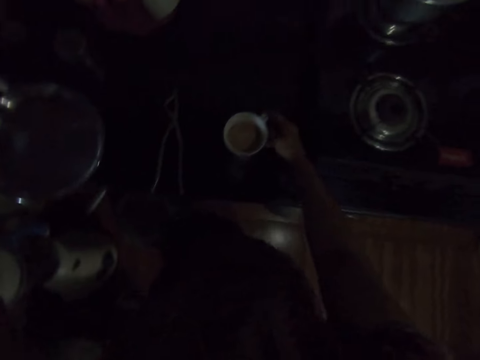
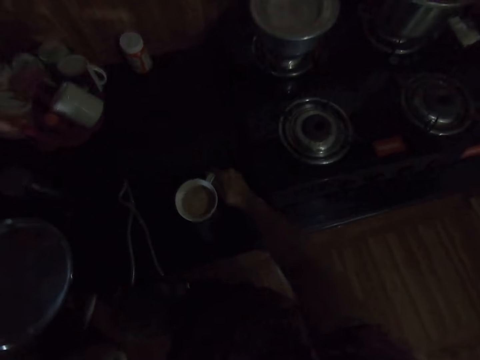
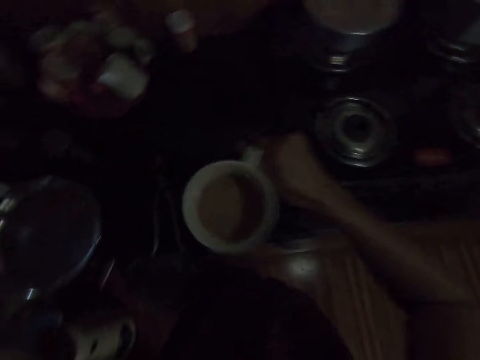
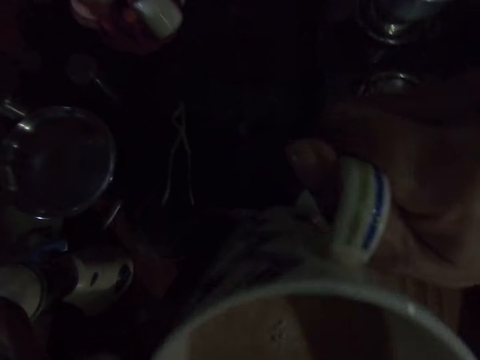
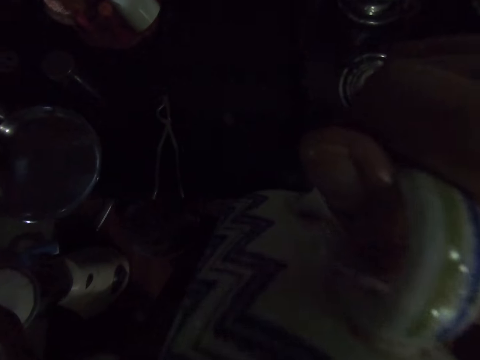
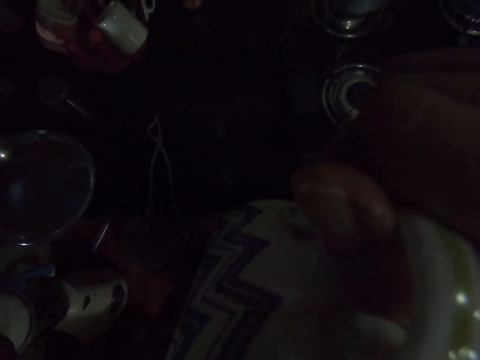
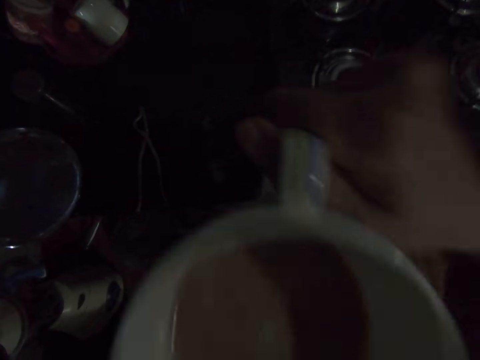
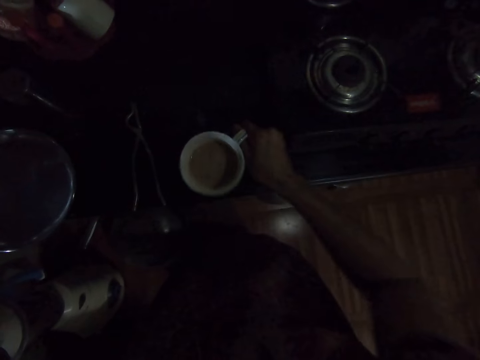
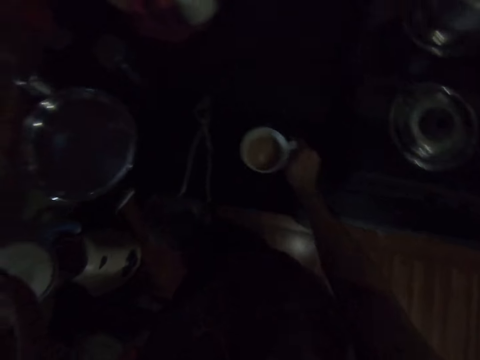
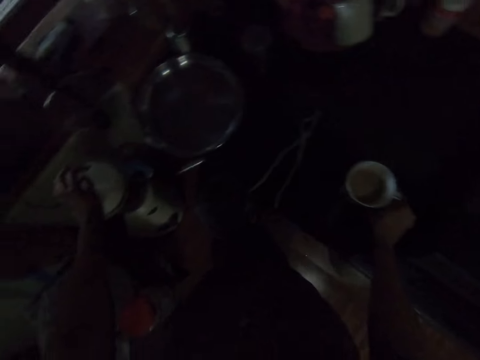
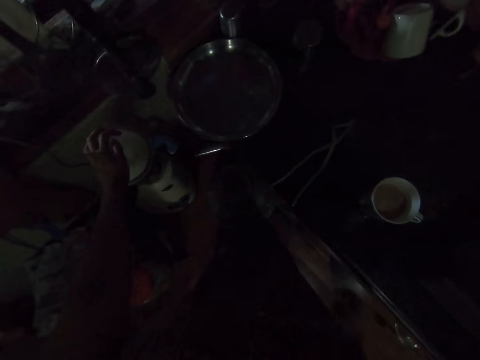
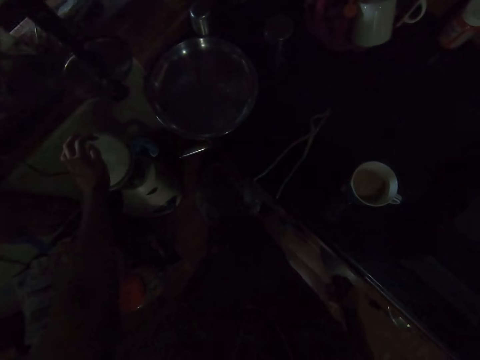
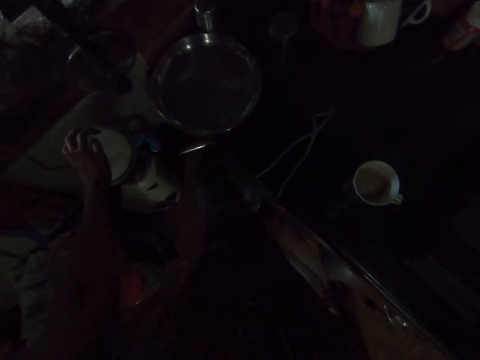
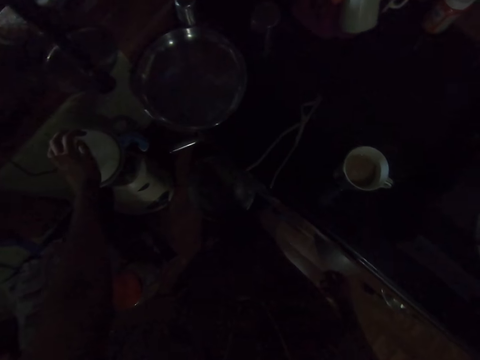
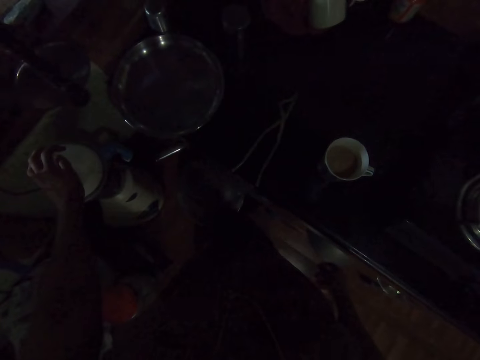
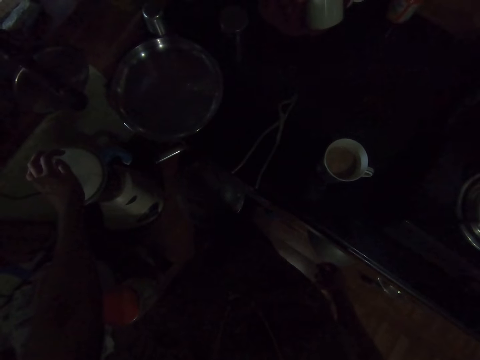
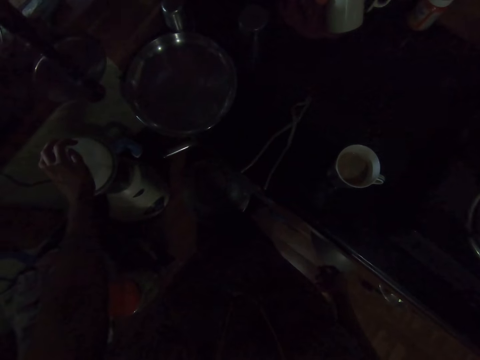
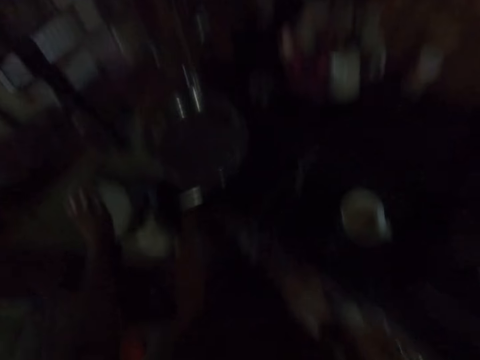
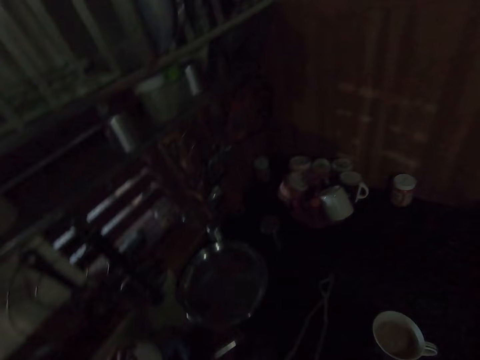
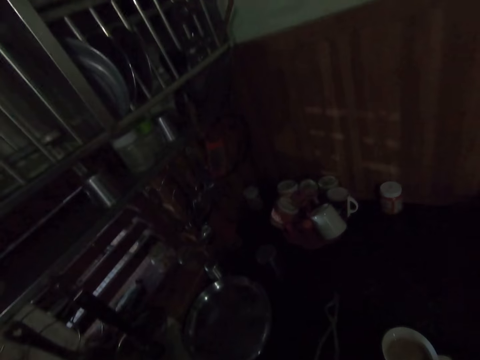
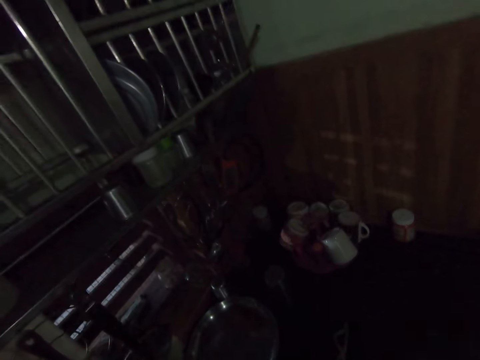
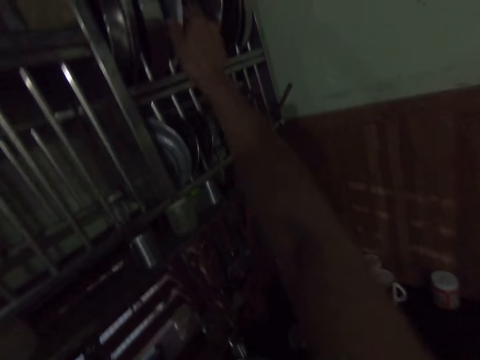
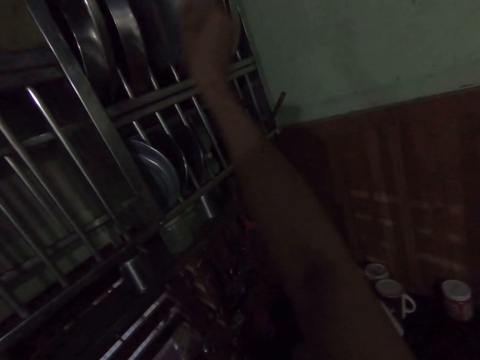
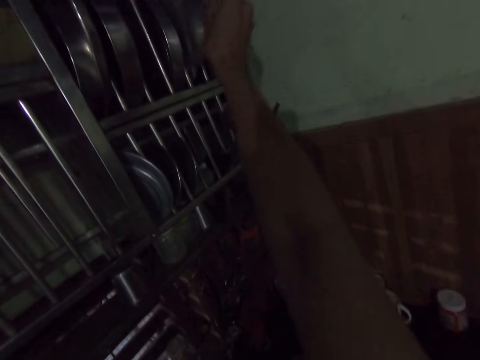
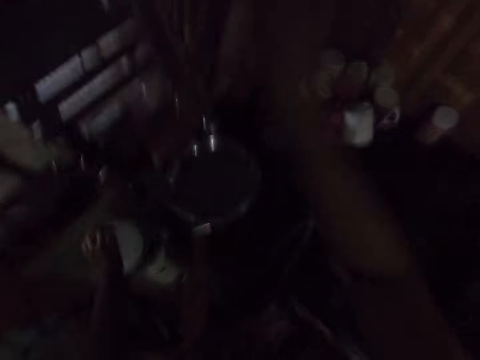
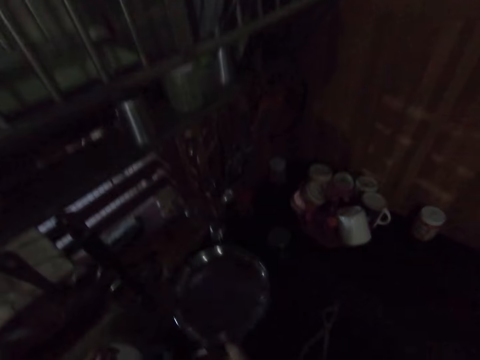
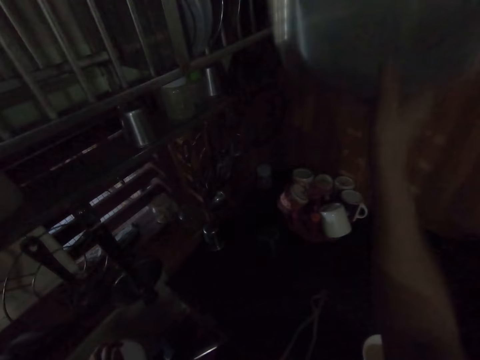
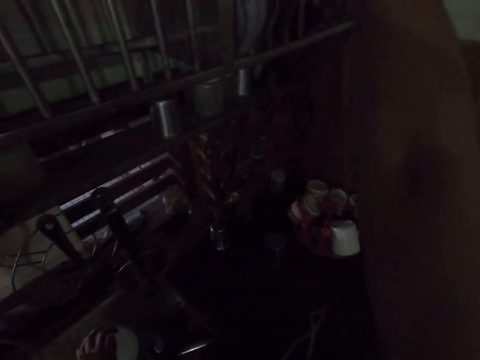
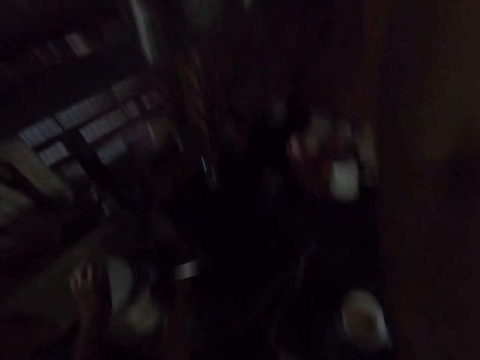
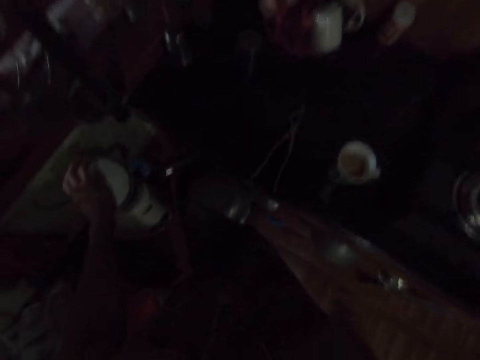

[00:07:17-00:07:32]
The camera wearer picks up the cup of tea from the table. She drinks from the cup of beverage on the table with her right hand. She places the cup of beverage on the table with her right hand. She blends the rice. She looks around the kitchen. She adjusts a plate in a dish rack on a wall with her right hand. She looks around the kitchen. She picks up a plate from the table with her right hand. She places the plate in the dish rack on the wall with her right hand.

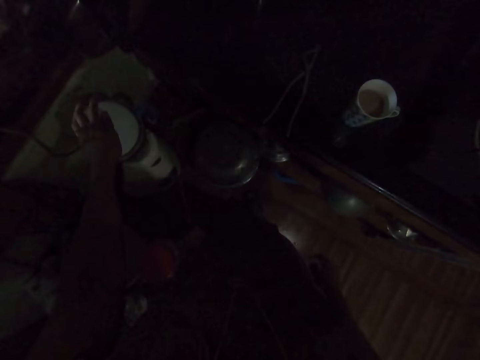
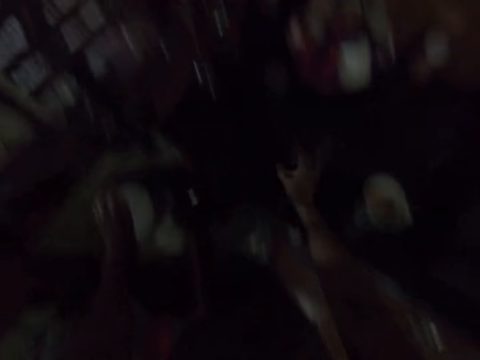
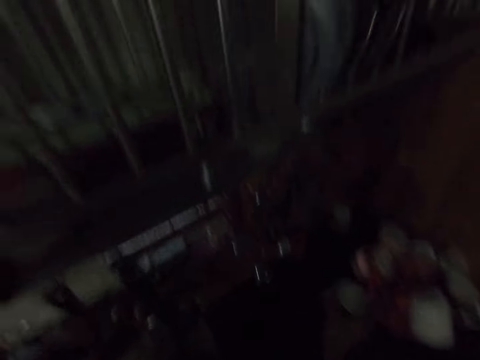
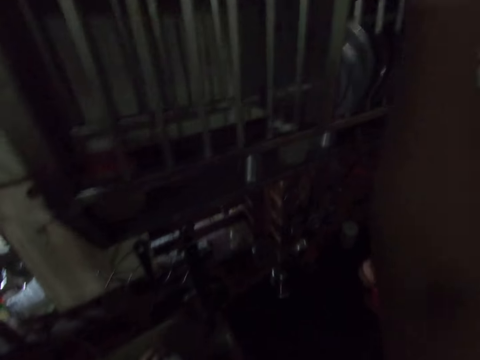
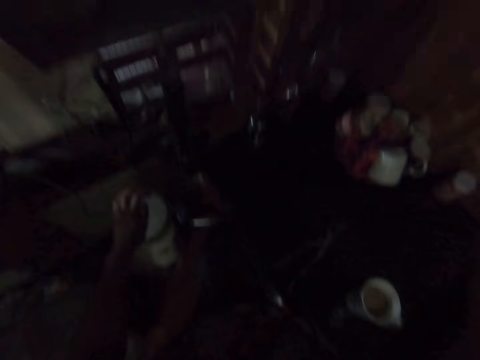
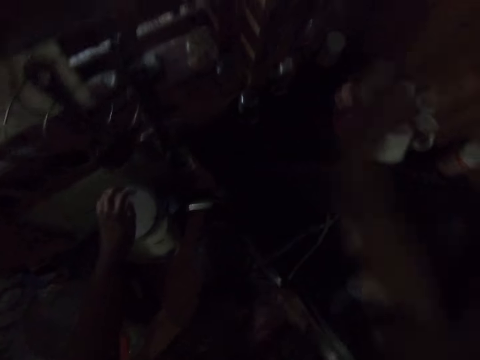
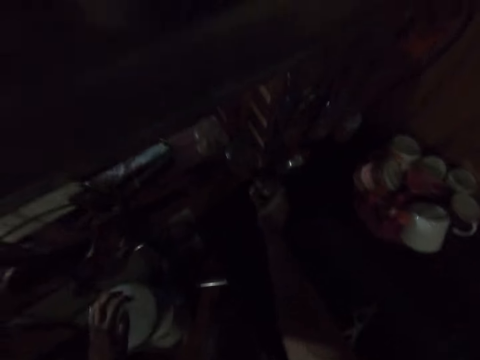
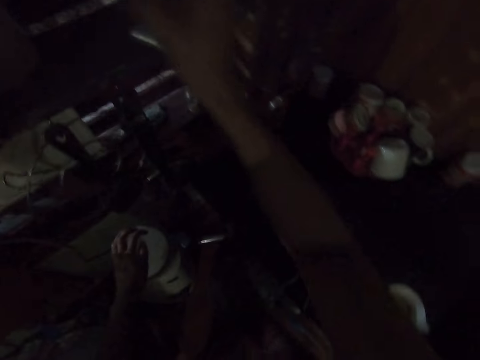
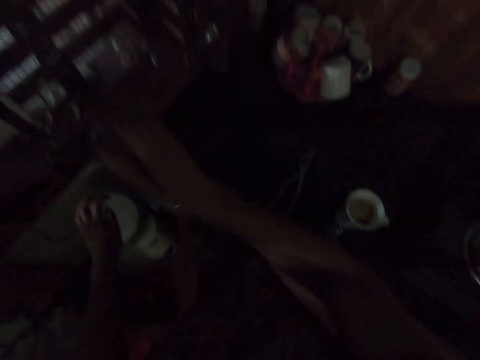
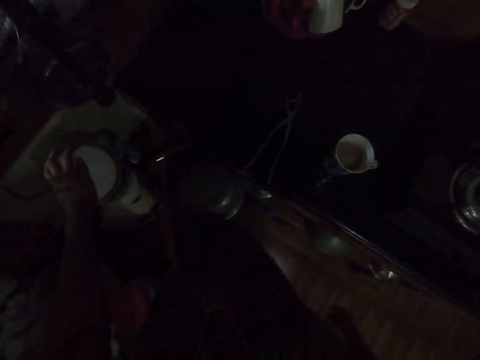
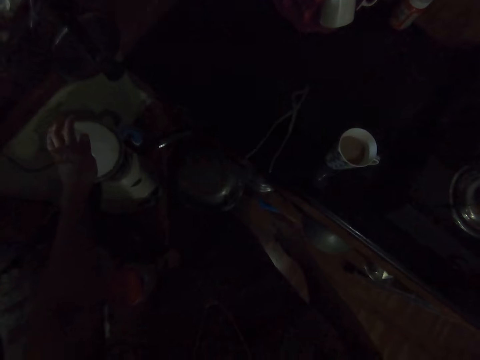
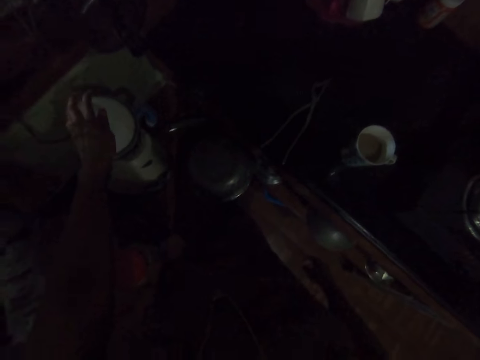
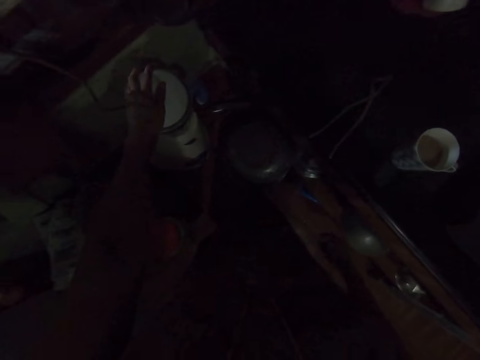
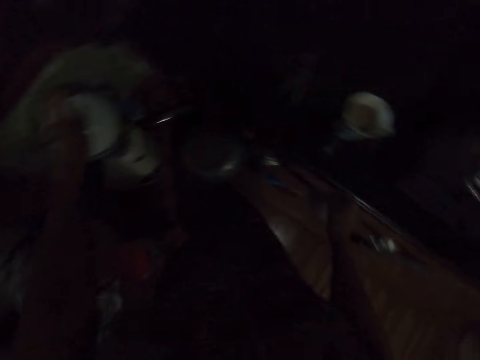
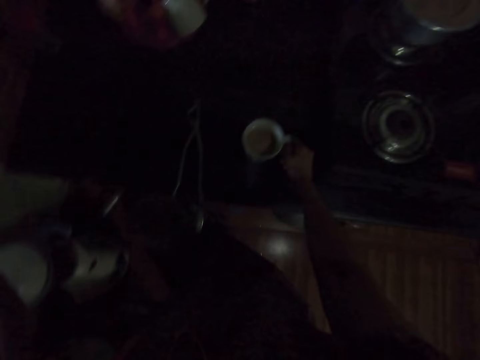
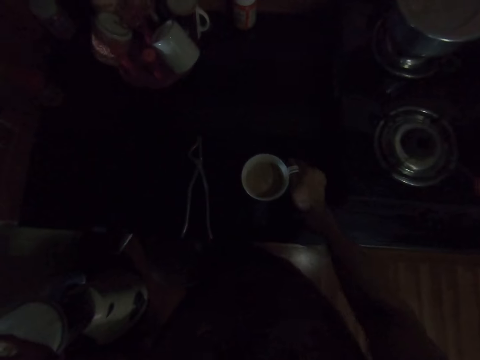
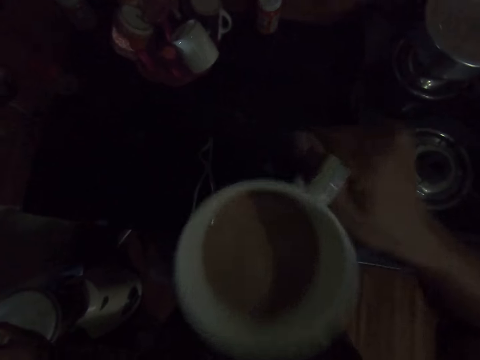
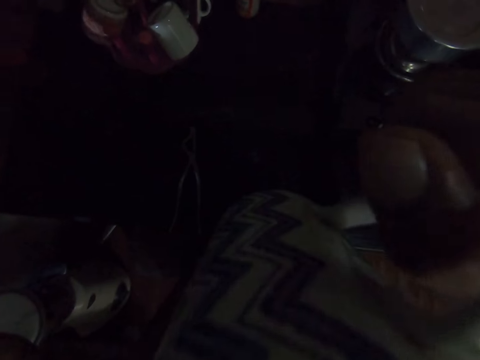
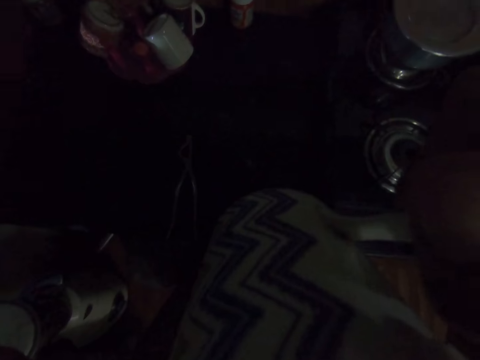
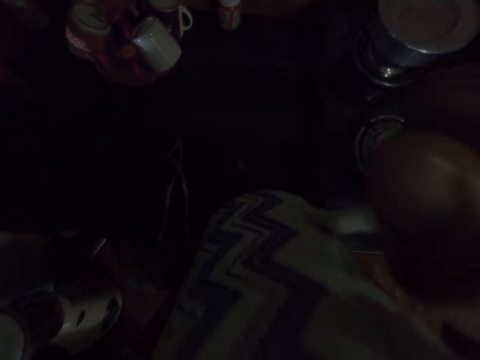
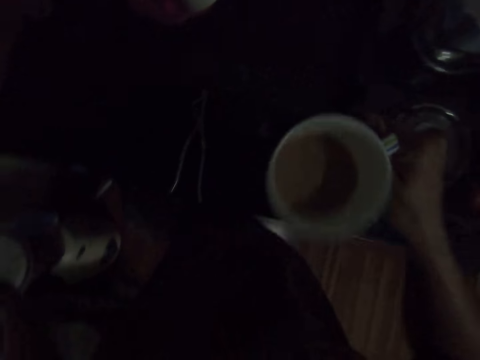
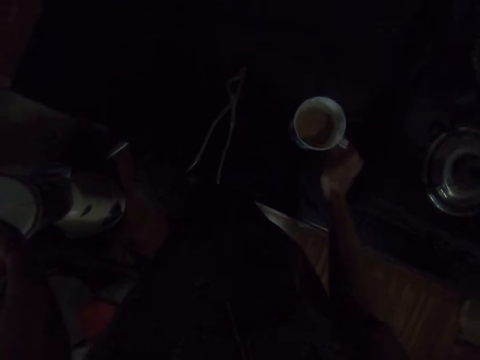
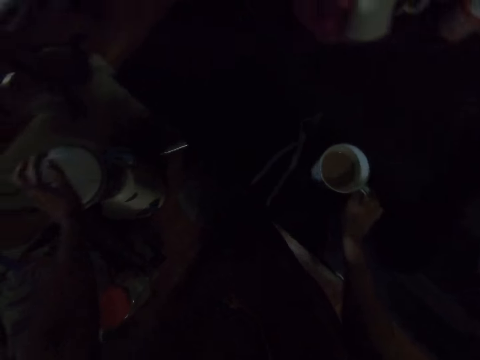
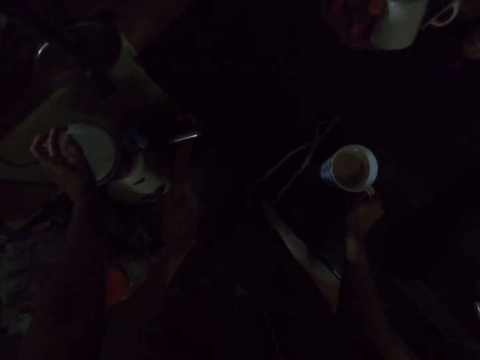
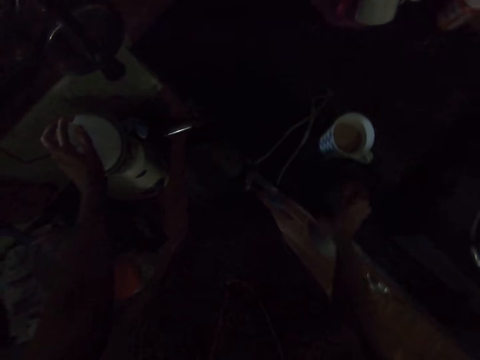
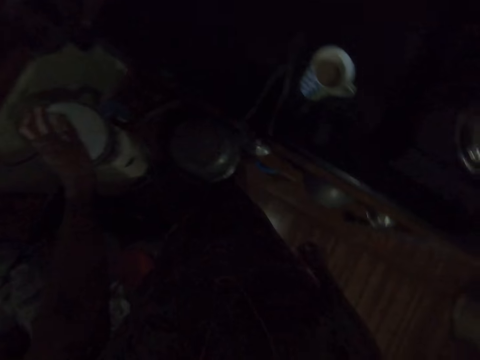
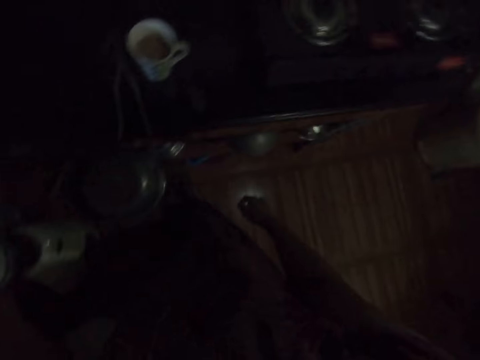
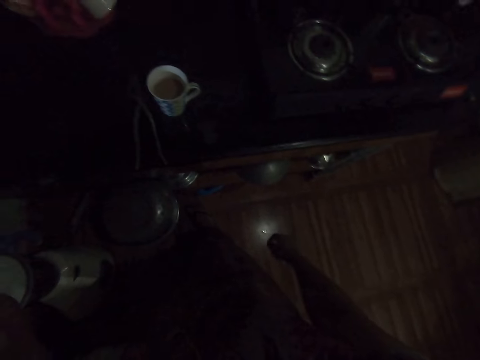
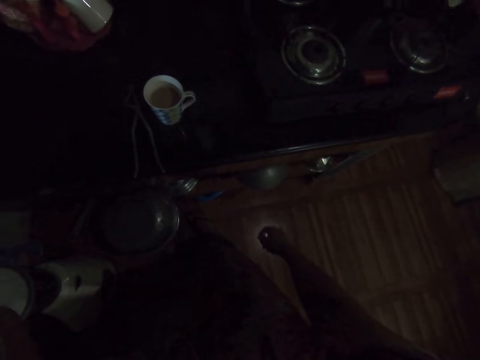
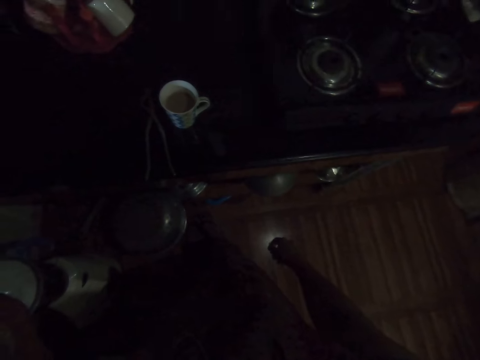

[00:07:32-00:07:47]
The camera wearer blends the rice. She picks a bottle from the table with her right hand. She places the bottle in a cabinet on the wall with her right hand. She picks the bottle from the table with her right hand. She places the bottle in the cabinet on the wall with her right hand. She blends the rice. She drinks from a cup of beverage on the table with her right hand. She picks up the cup of tea from the table. She places the cup of beverage on the table with her right hand. She blends the rice.
